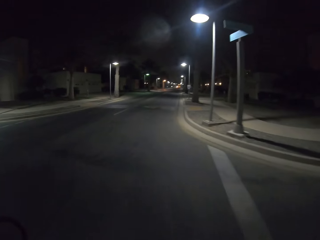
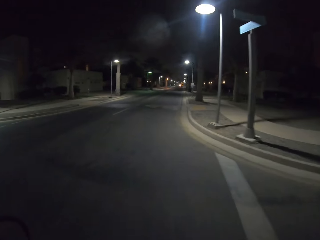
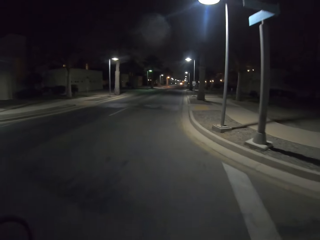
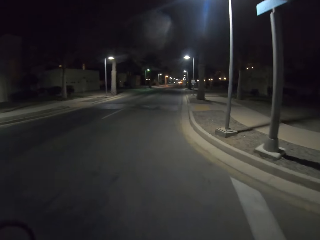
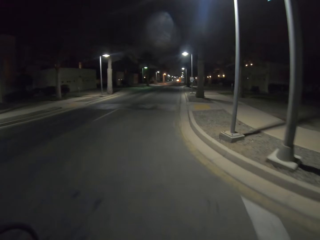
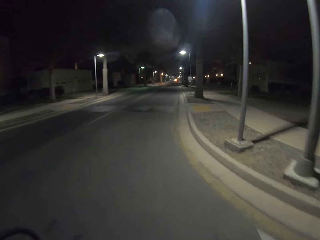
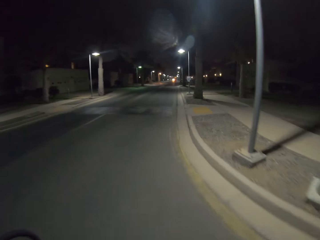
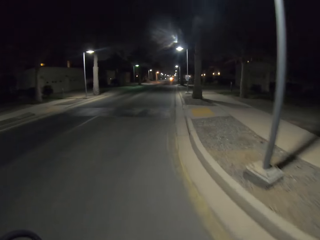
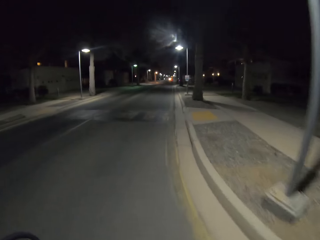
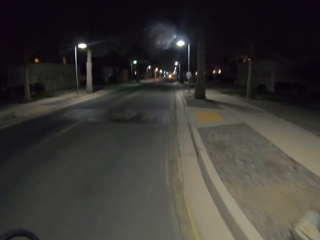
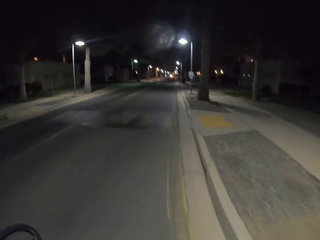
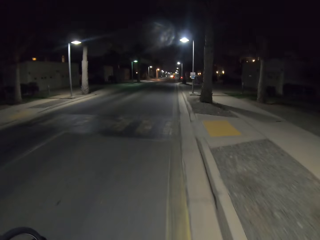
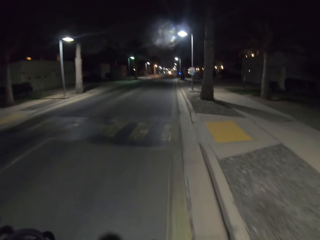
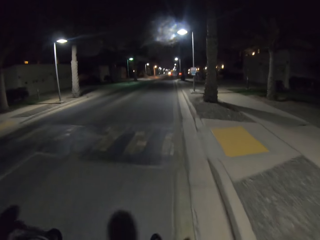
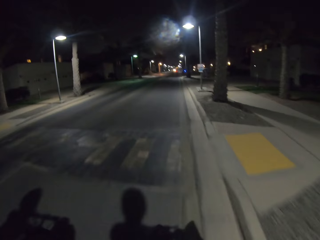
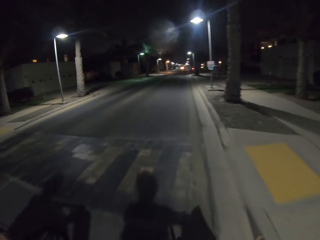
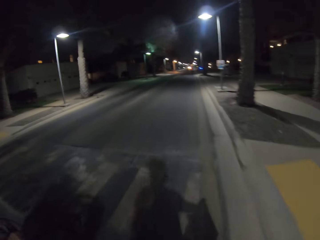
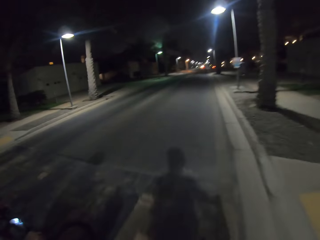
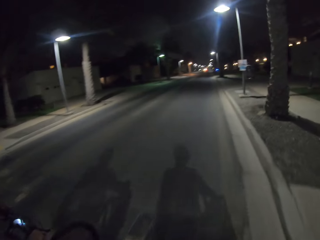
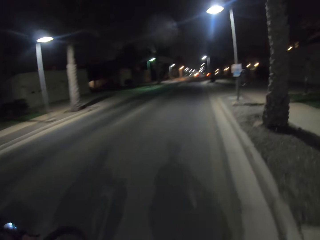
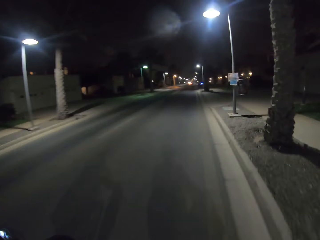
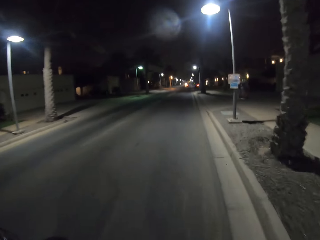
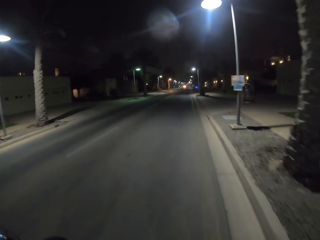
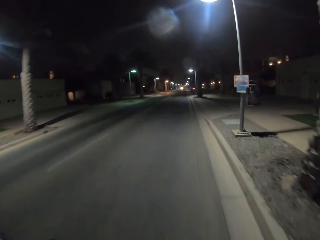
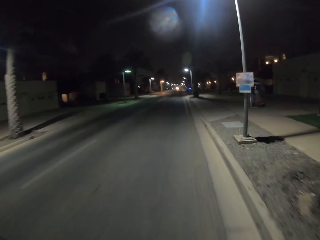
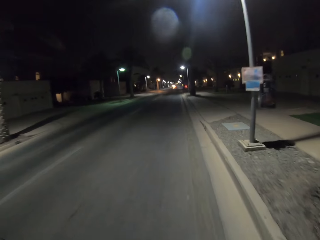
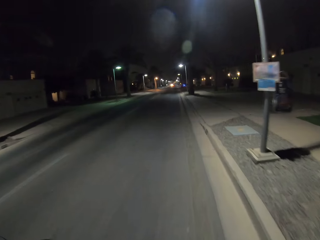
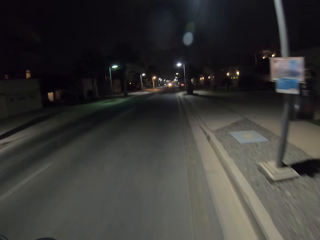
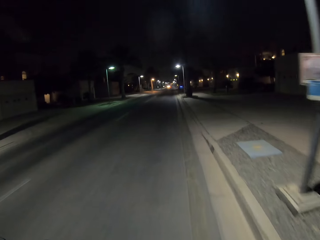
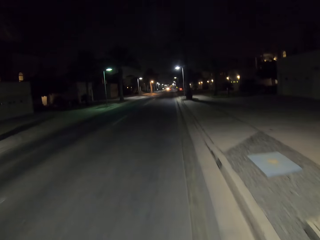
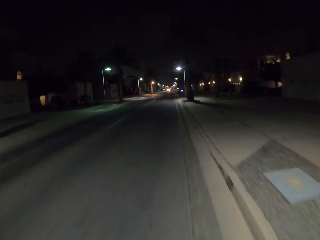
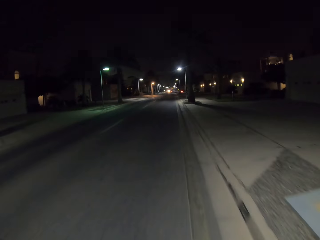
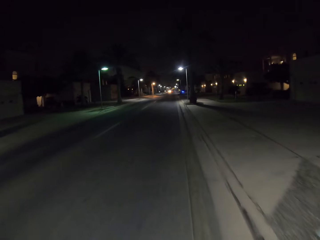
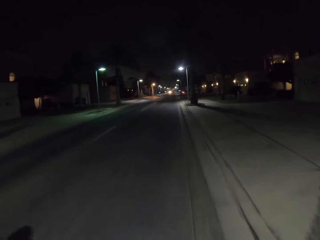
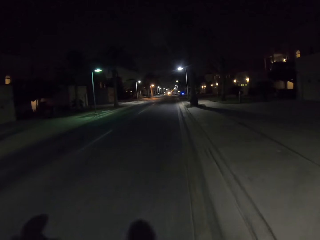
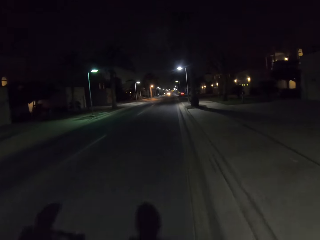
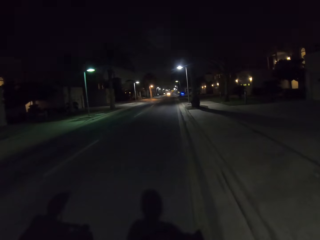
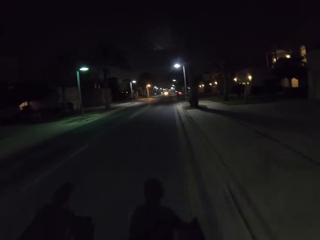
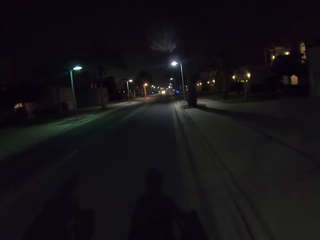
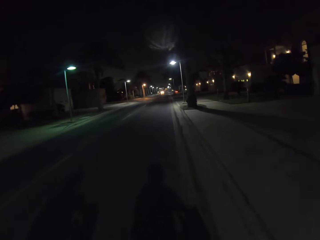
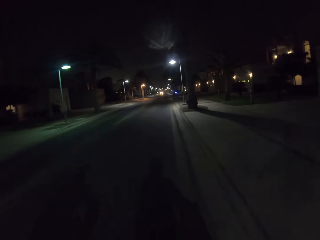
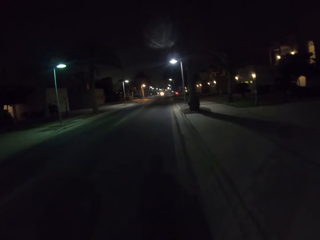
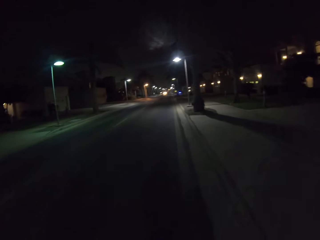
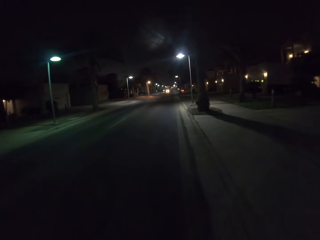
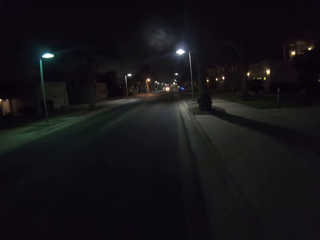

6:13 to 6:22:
A person rides a bicycle on the road in the estate with the camera wearer.

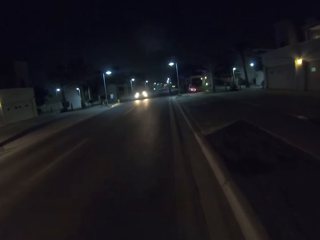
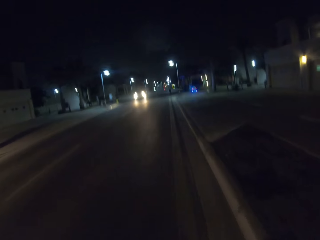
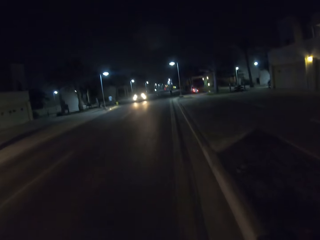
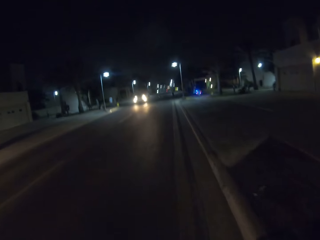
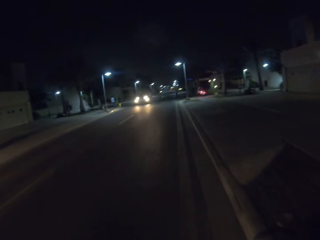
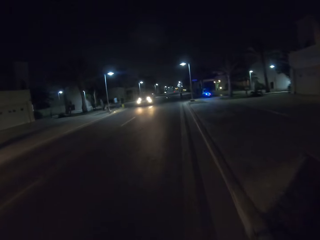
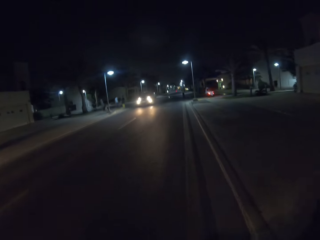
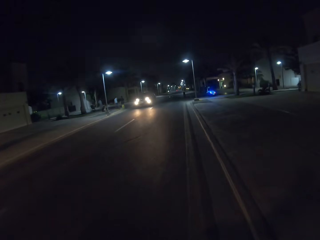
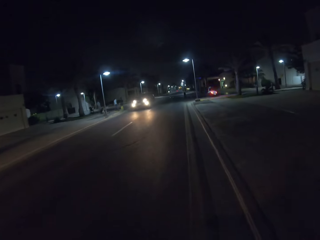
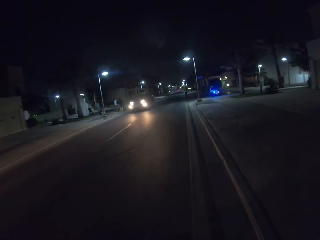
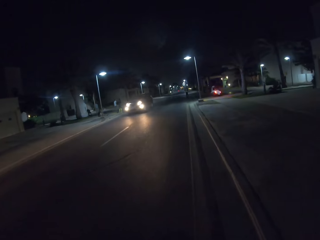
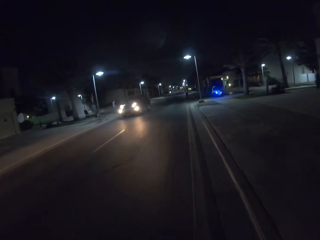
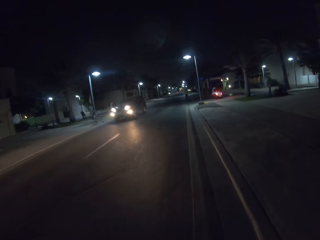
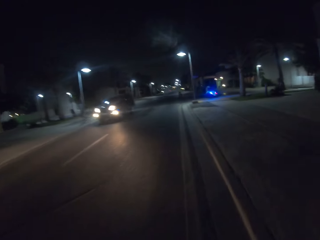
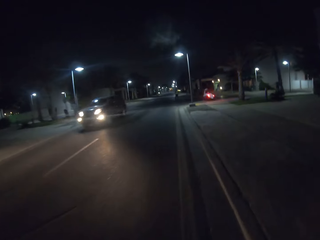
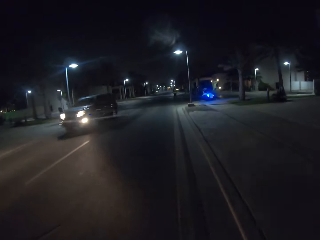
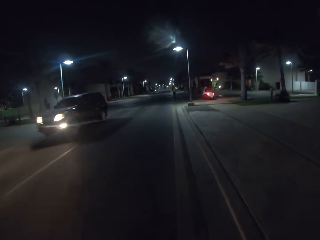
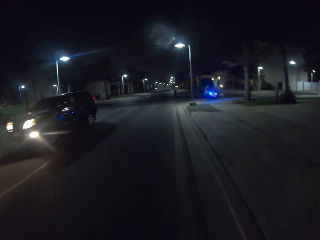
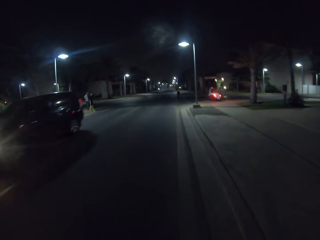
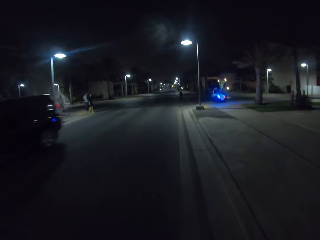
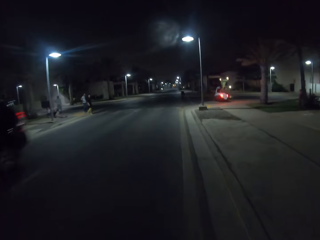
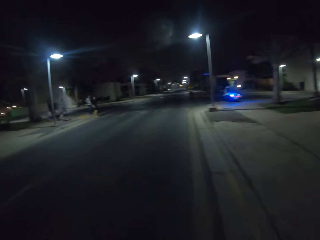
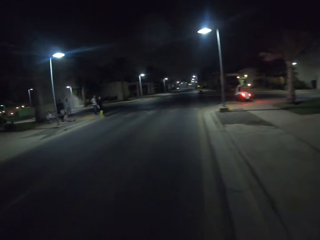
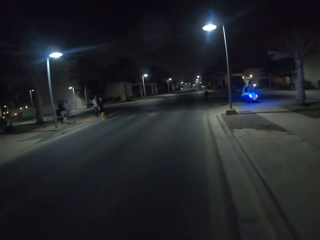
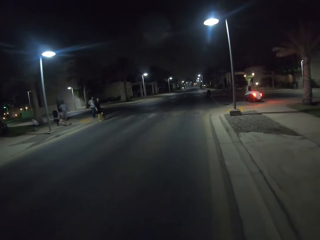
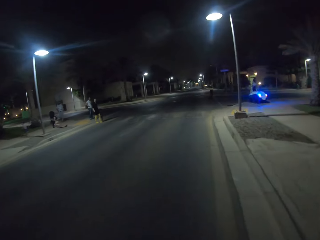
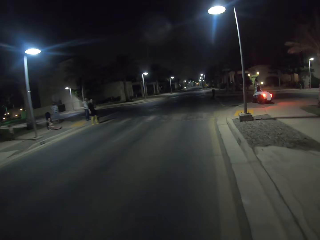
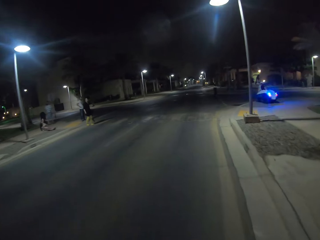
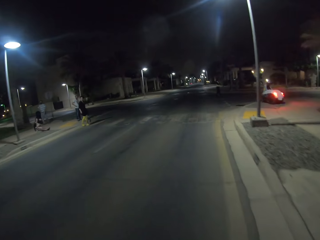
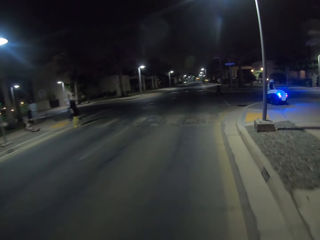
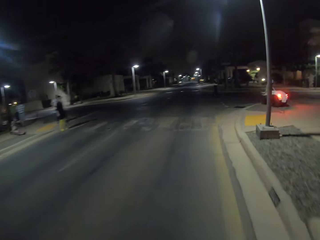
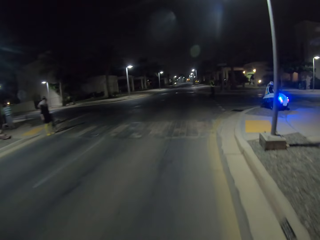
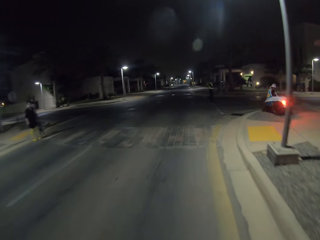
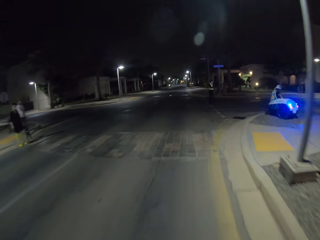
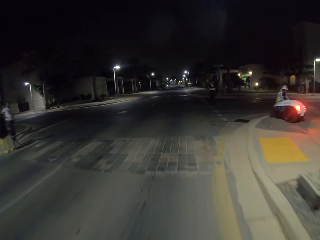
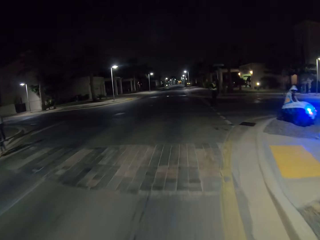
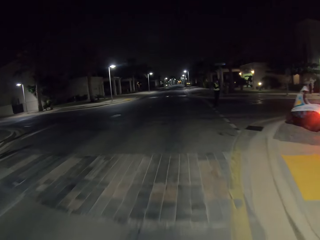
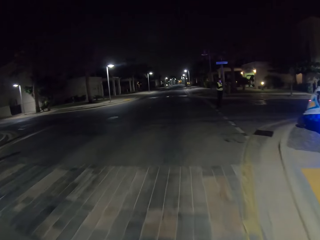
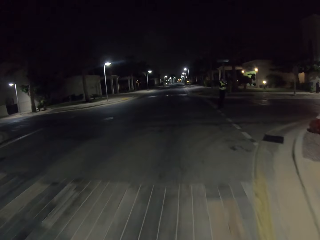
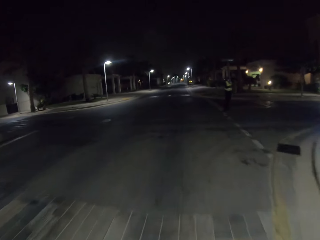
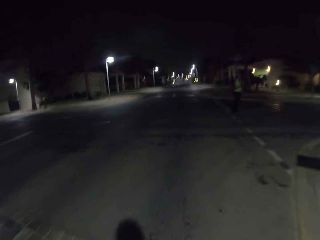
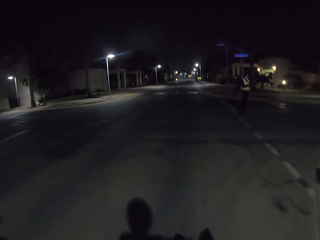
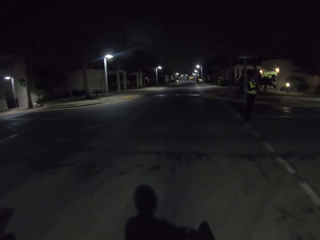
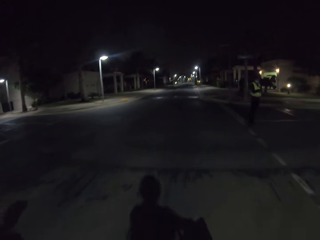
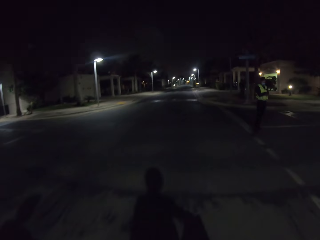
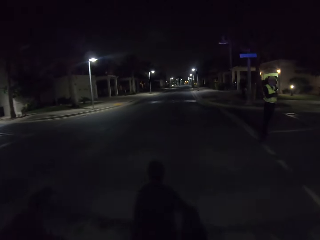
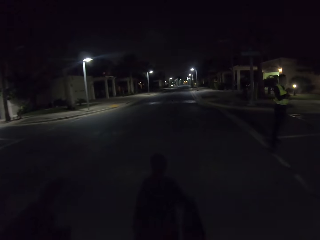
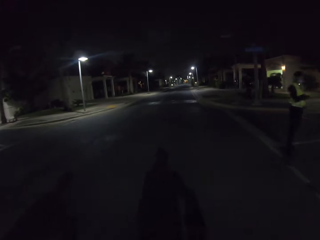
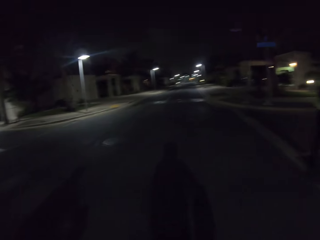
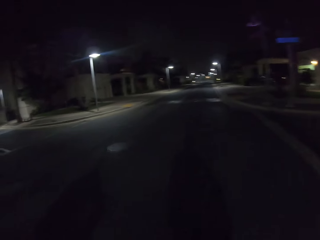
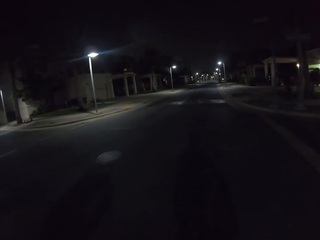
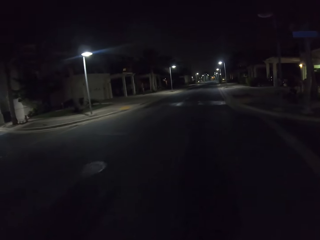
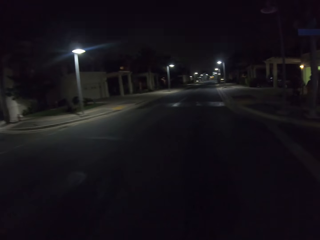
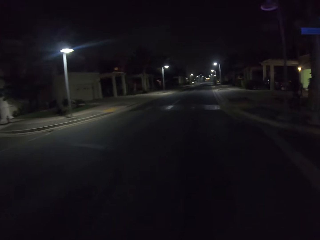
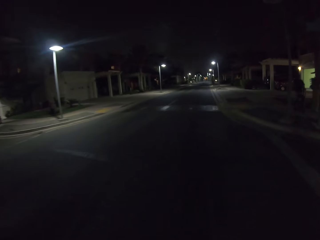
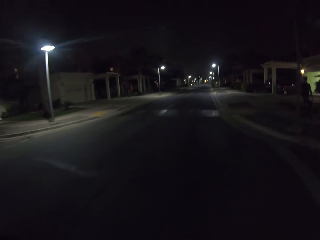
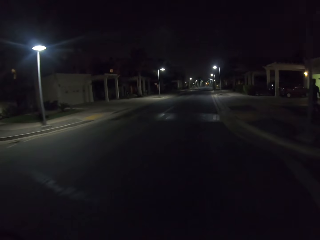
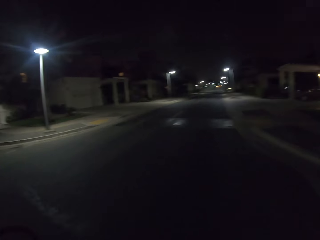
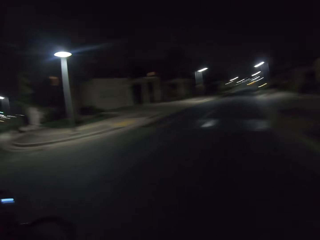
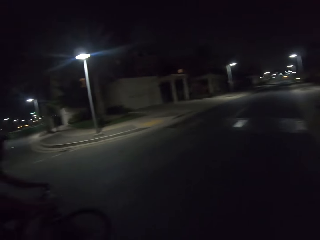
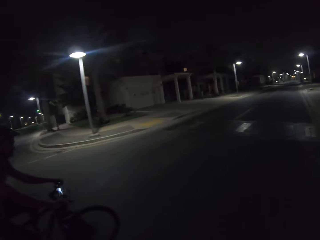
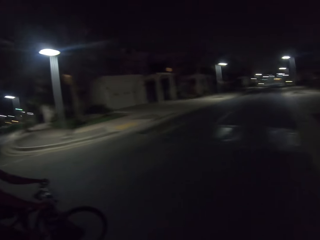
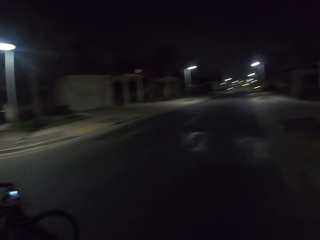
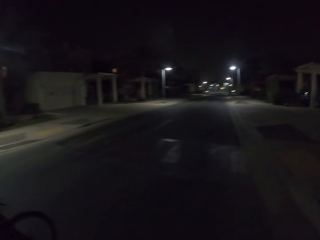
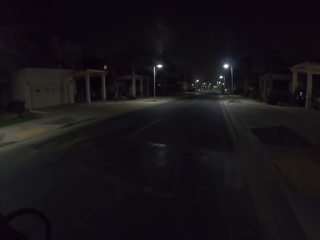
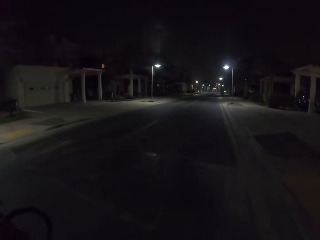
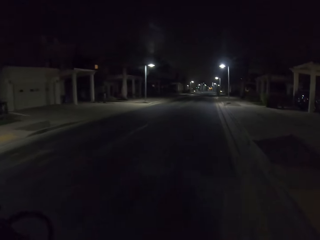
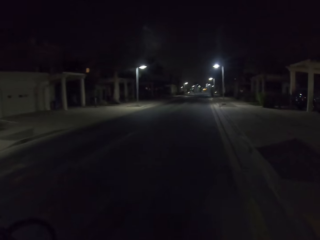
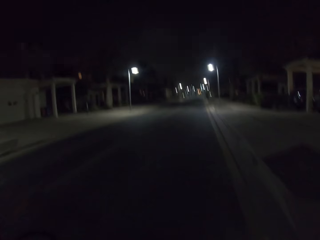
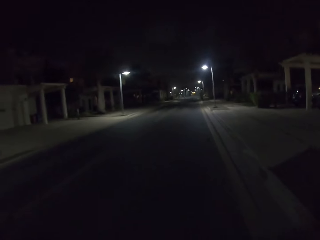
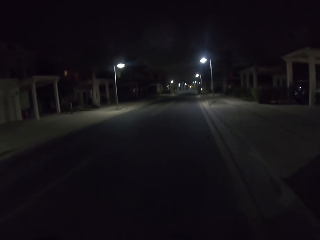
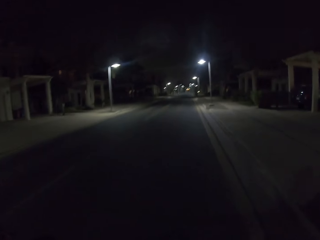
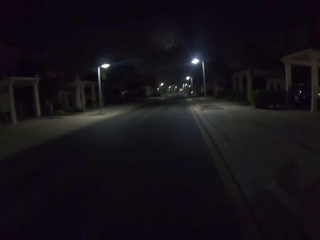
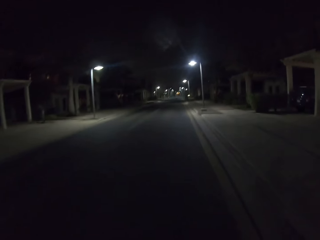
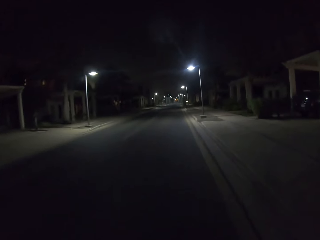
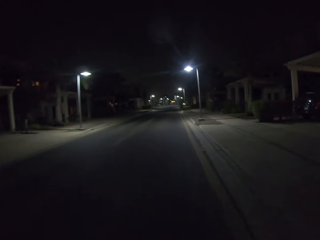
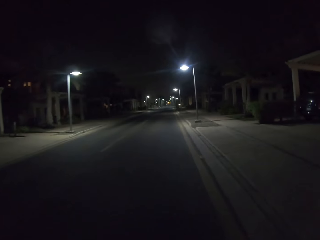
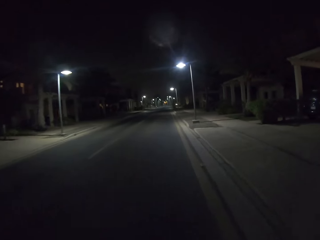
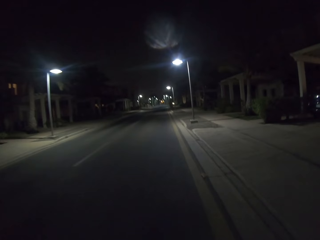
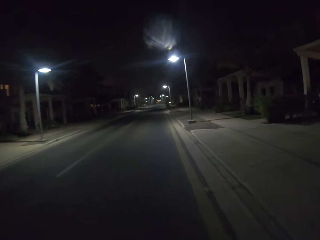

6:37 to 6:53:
The camera wearer rides a bicycle on the road. A person runs on the sidewalk. Another person crosses the road. Another person crosses the road. Another person stands near the crosswalk. Another person stands on the road. The camera wearer rides past a traffic police standing near the road. Another person rides a bicycle on the road in the estate with the camera wearer.
